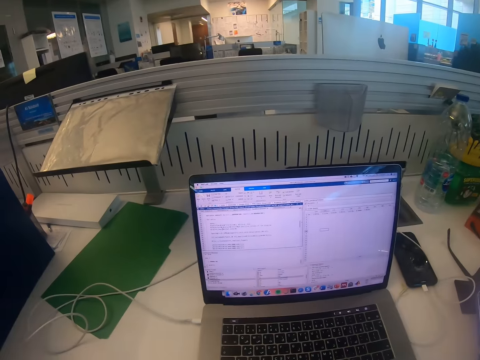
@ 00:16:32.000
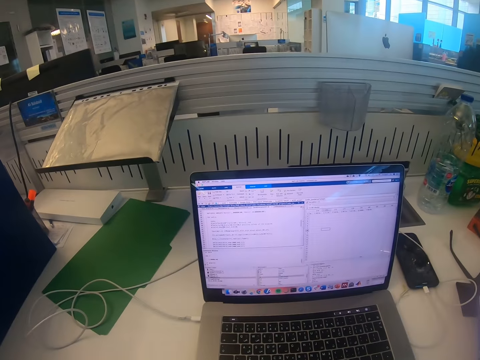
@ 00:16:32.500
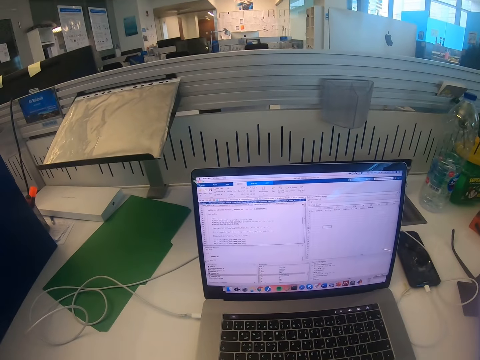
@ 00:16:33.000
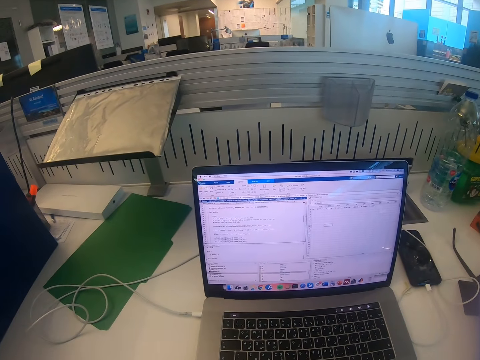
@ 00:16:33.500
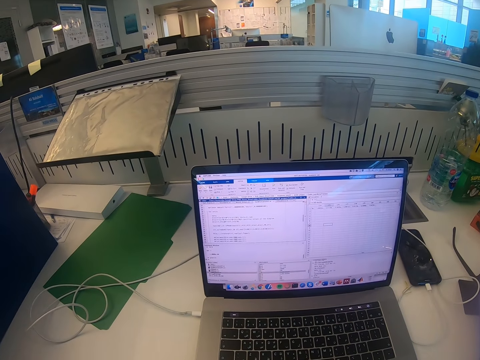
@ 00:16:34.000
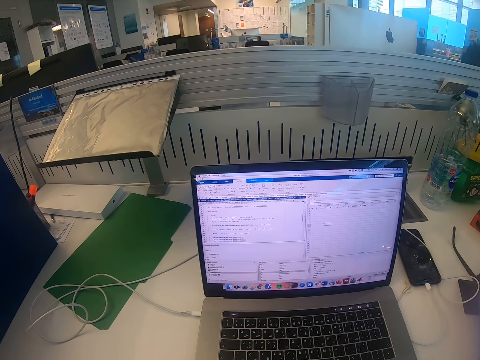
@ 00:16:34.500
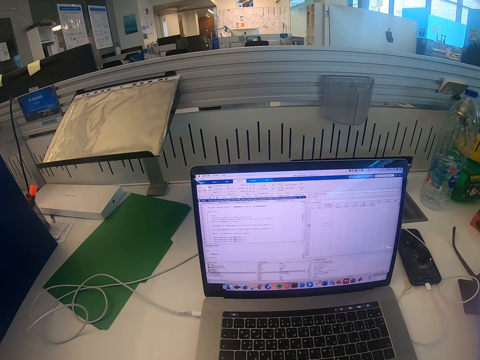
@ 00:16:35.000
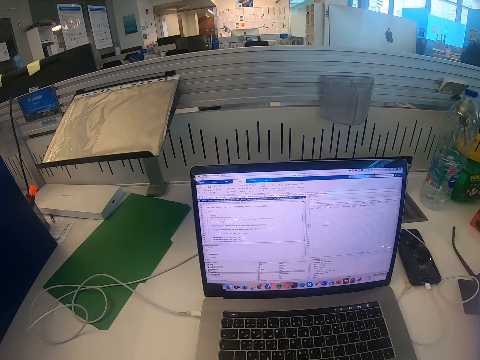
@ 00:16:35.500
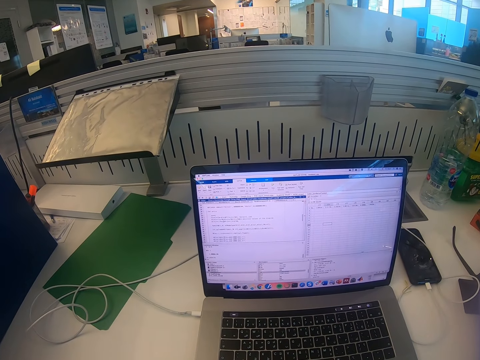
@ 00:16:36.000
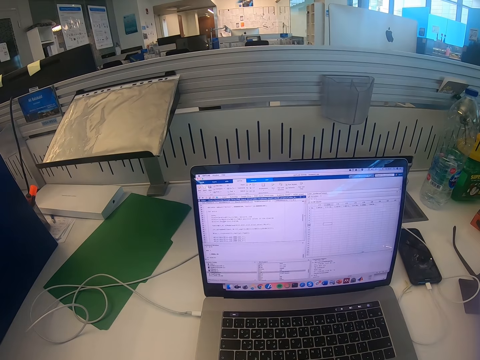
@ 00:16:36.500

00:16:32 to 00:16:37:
The camera wearer looks at the laptop.

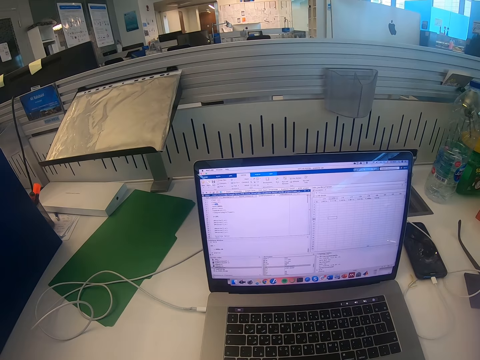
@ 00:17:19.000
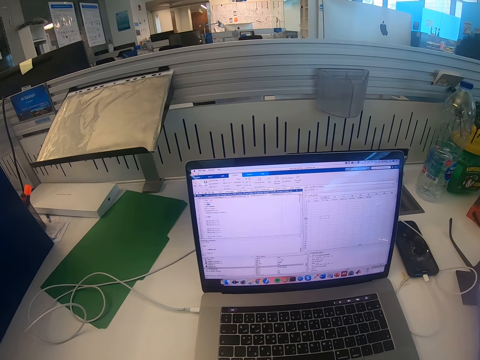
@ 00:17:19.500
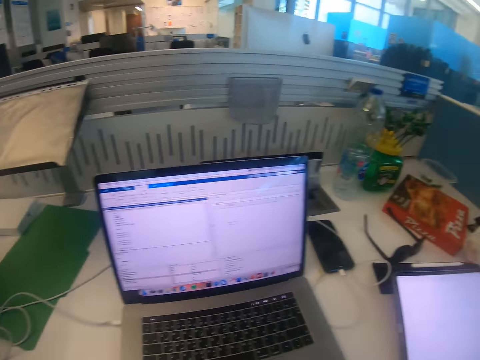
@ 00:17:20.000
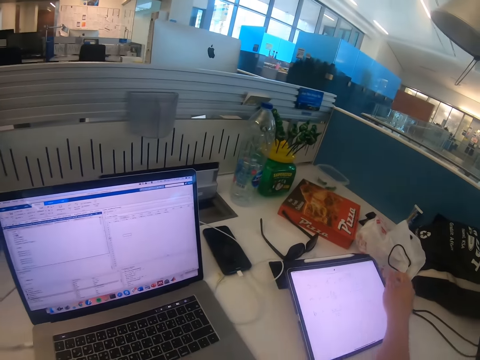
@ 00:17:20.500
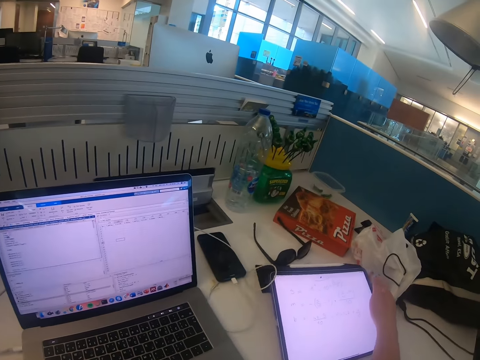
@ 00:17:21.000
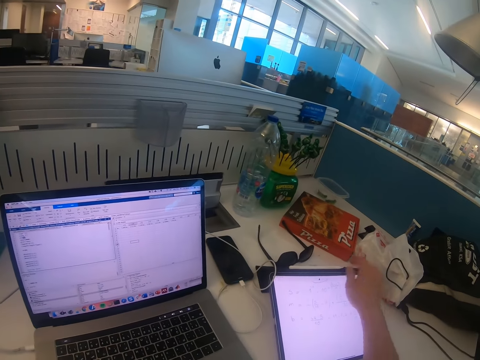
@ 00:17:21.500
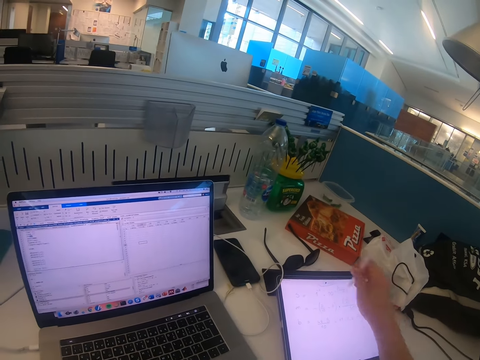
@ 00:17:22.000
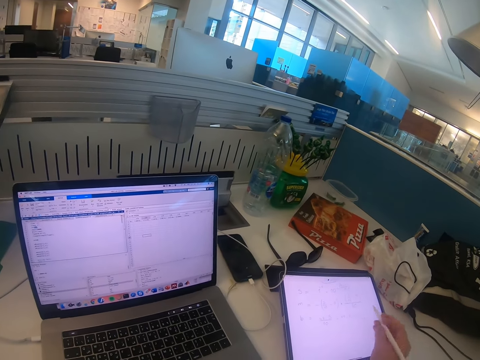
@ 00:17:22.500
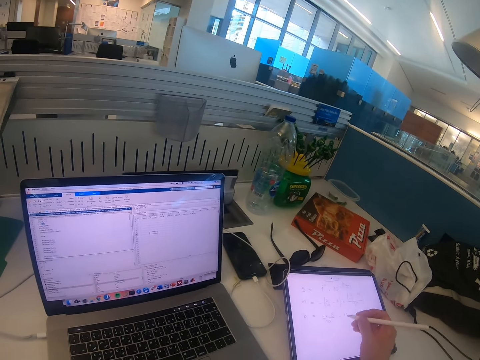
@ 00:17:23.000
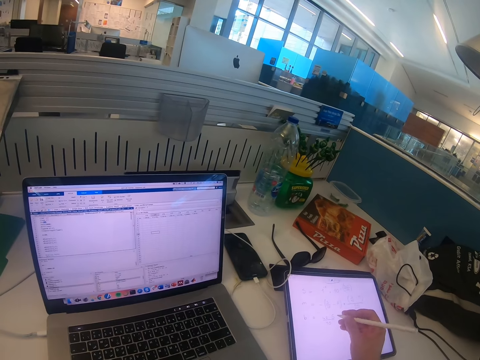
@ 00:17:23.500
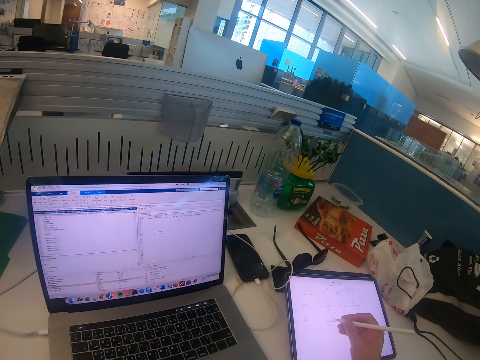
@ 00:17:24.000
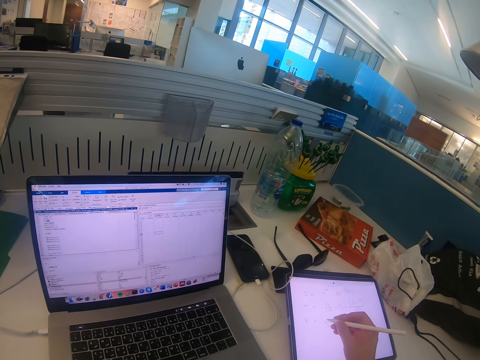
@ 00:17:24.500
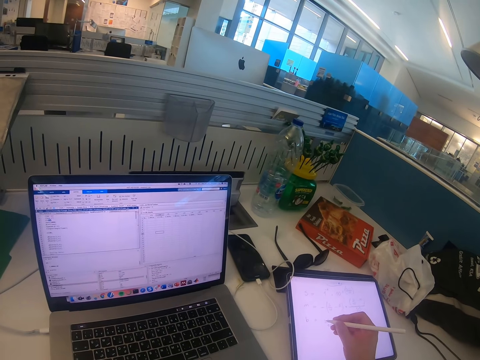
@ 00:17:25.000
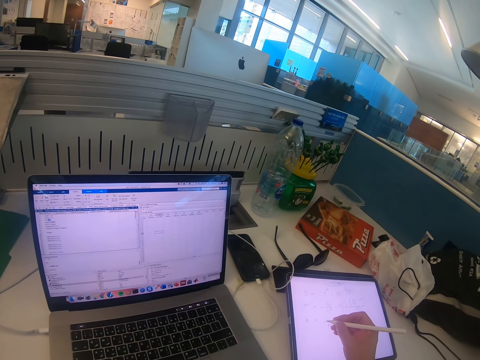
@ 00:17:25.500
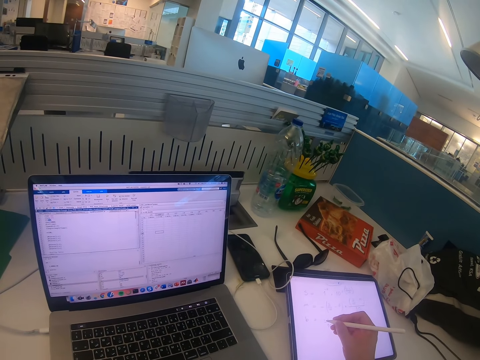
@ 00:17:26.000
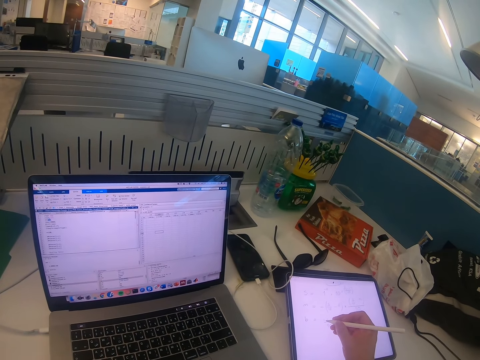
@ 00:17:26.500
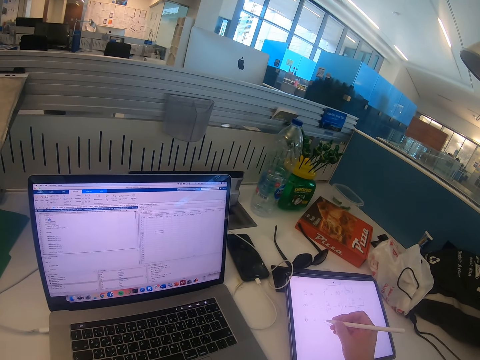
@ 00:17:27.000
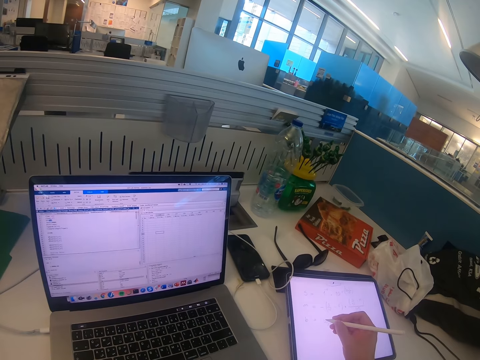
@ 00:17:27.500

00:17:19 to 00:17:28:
The camera wearer moves the iPad. They take the iPad pen. They write on the iPad.

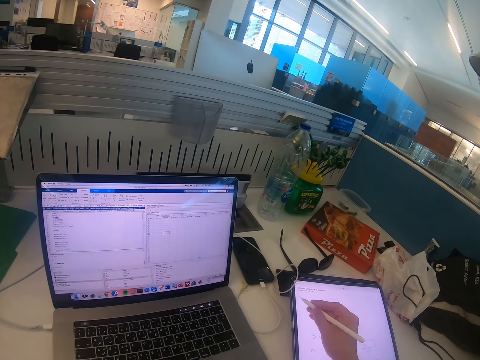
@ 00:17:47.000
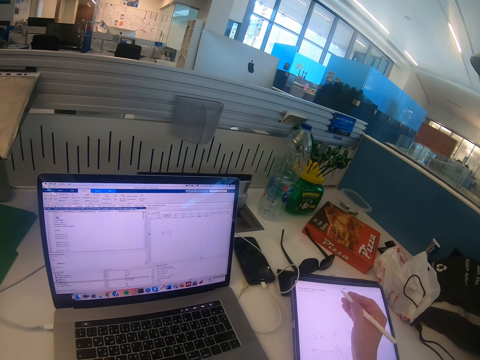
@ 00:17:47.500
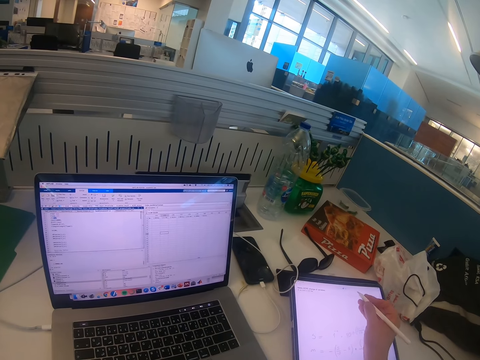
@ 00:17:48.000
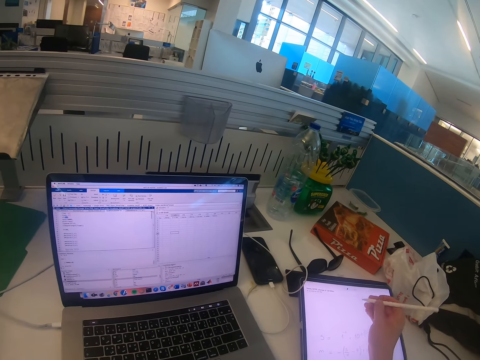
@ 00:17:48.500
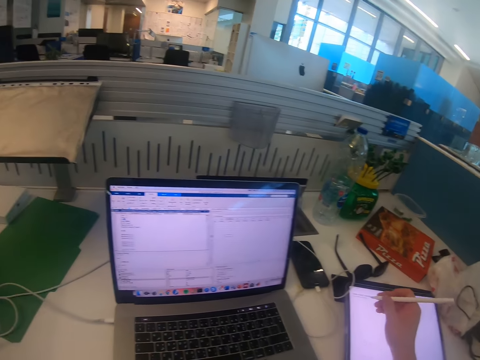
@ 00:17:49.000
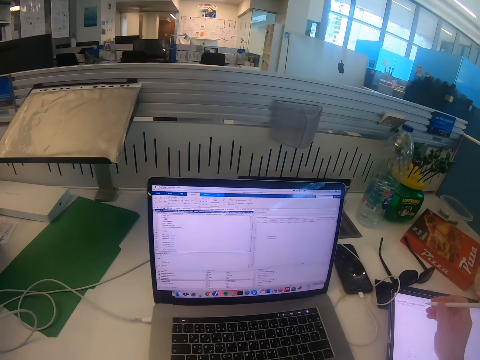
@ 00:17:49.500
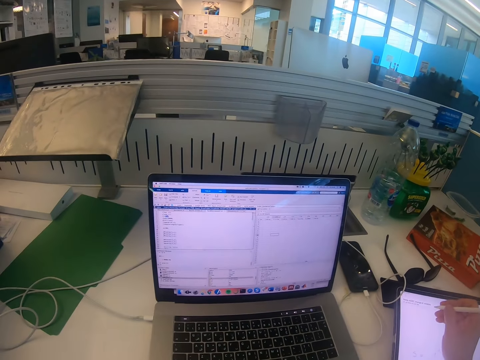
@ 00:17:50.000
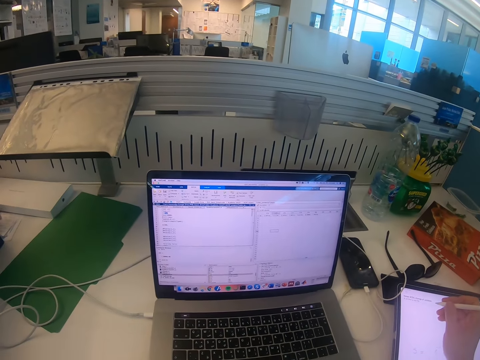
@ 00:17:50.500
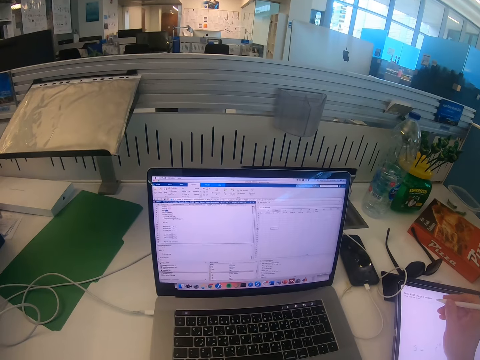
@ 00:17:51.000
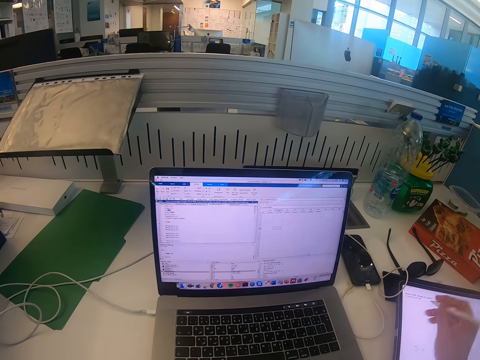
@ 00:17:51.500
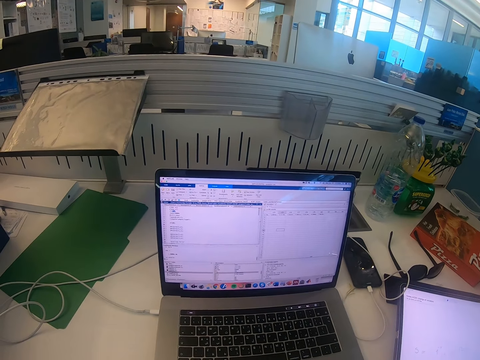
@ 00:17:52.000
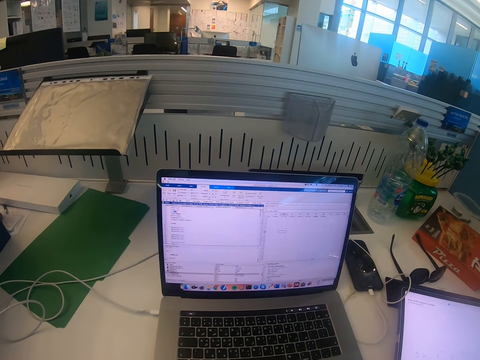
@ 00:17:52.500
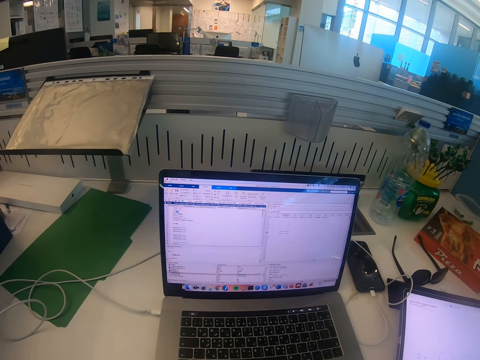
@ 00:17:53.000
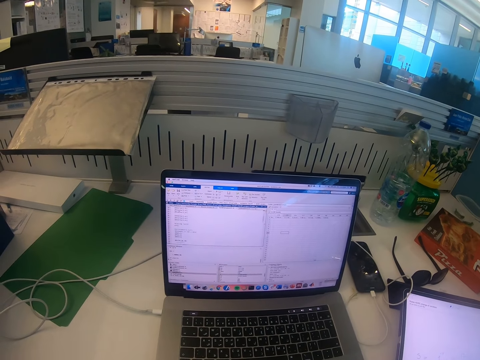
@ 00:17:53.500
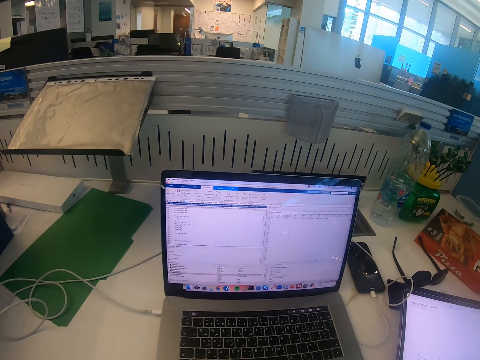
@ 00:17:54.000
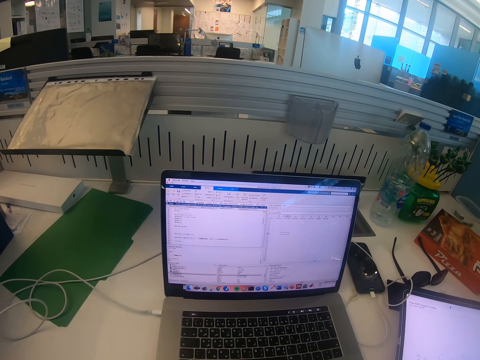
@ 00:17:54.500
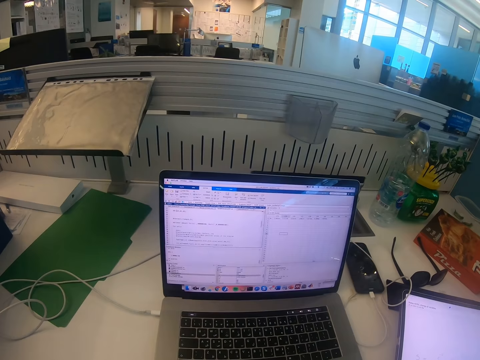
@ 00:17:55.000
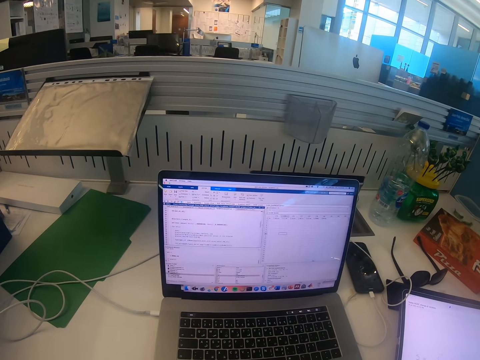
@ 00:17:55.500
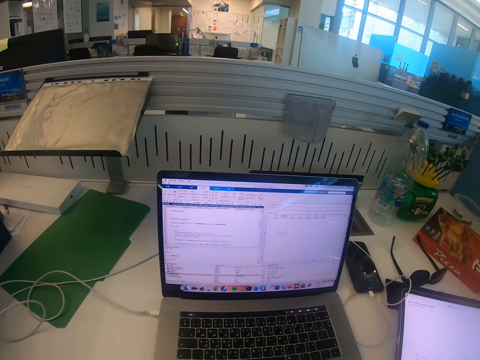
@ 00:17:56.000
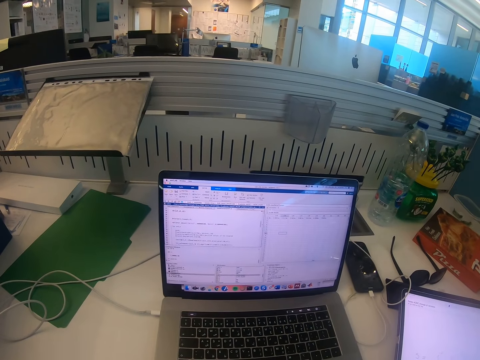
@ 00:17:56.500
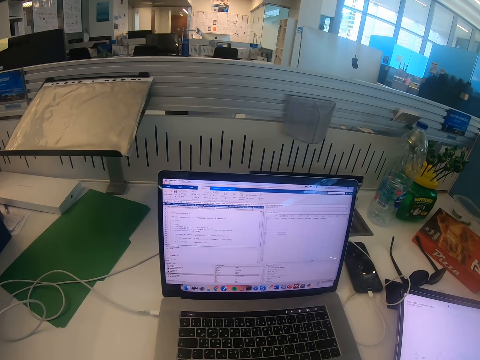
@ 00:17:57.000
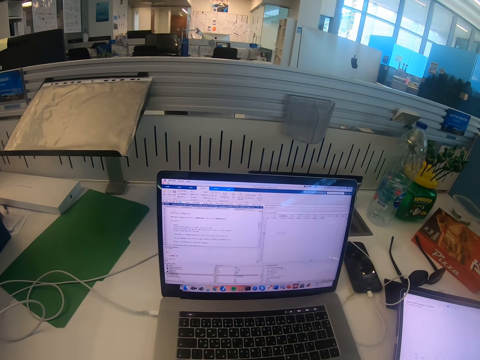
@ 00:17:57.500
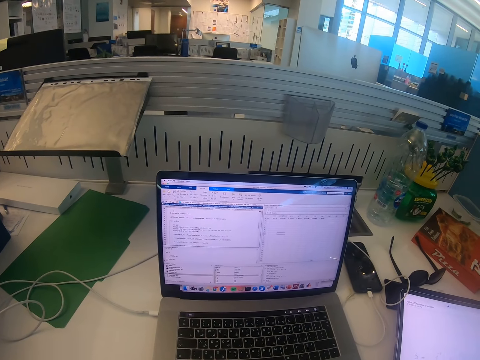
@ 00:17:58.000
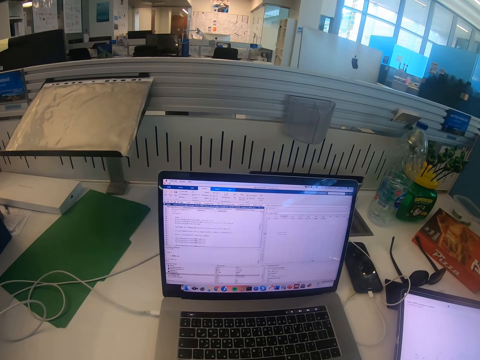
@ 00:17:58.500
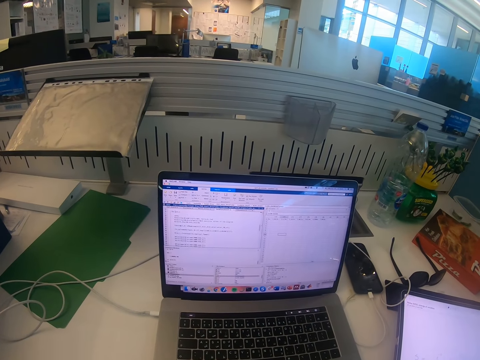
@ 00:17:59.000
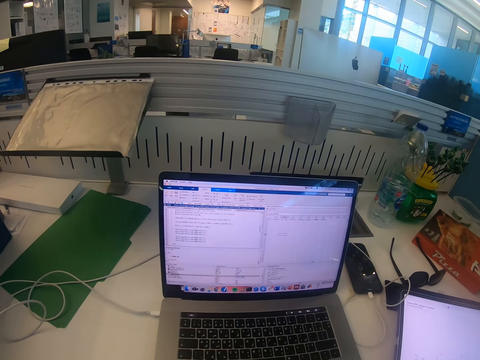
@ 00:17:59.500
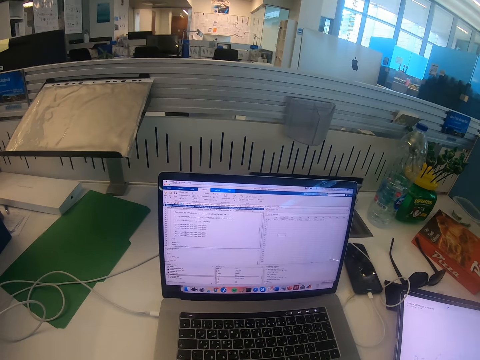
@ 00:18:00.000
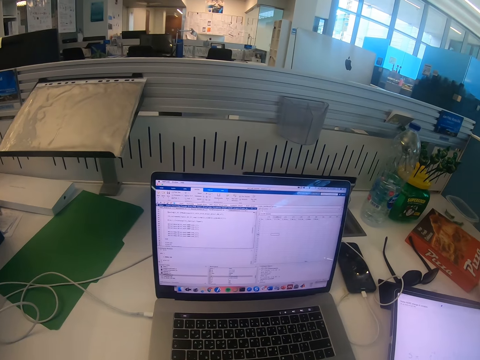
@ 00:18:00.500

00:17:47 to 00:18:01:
The camera wearer looks at the iPad. They look at the laptop. They operate the laptop.
